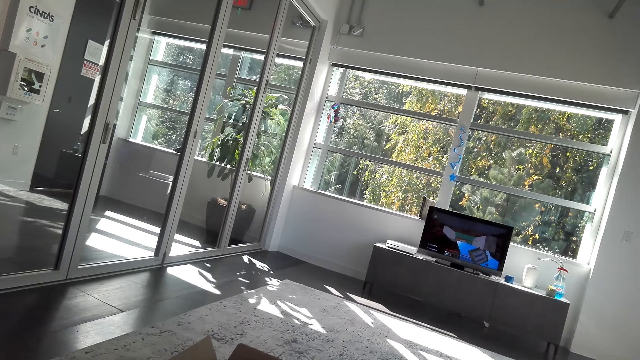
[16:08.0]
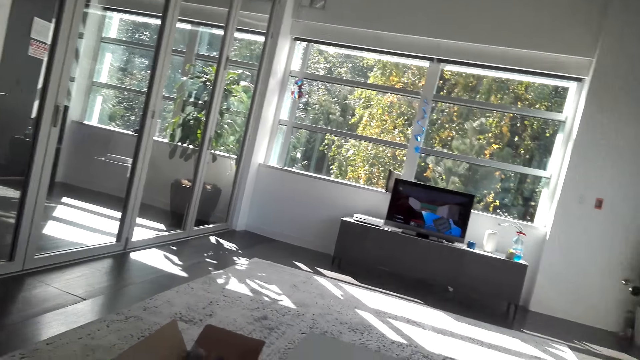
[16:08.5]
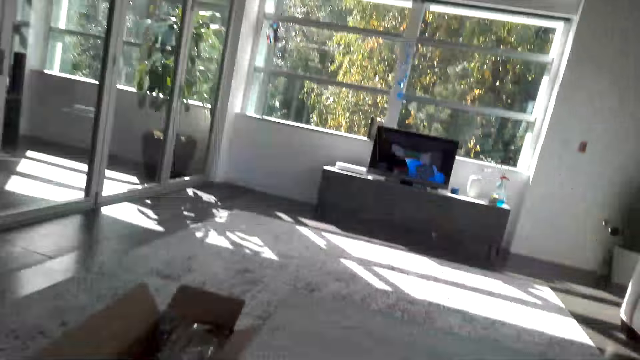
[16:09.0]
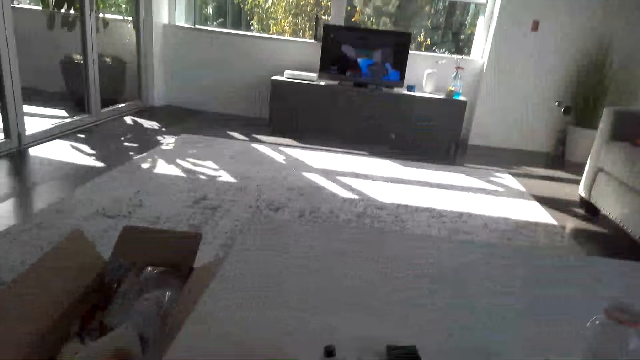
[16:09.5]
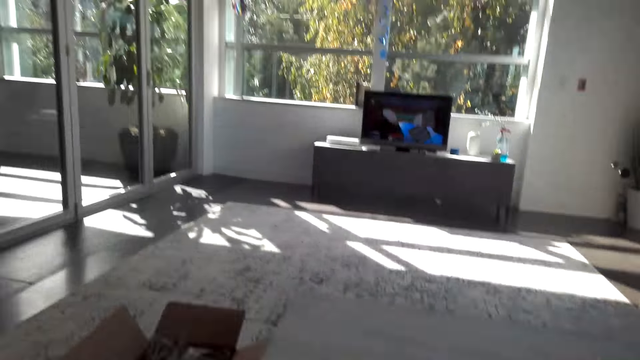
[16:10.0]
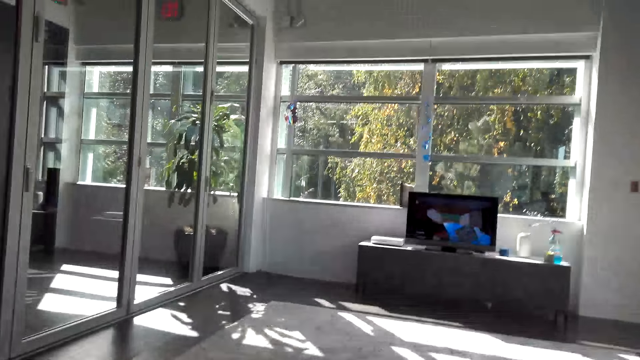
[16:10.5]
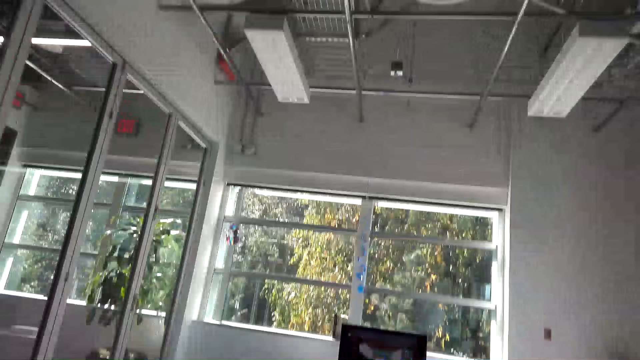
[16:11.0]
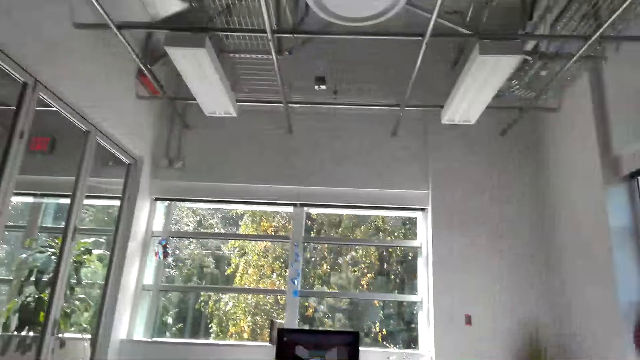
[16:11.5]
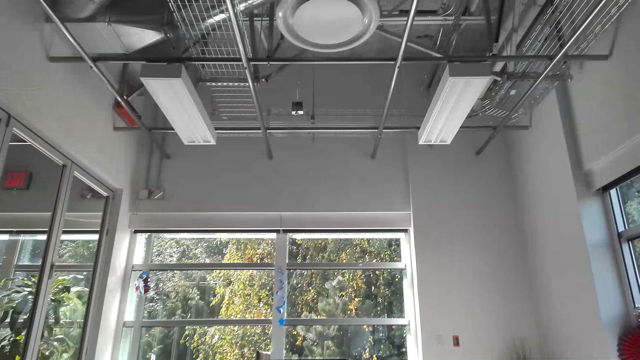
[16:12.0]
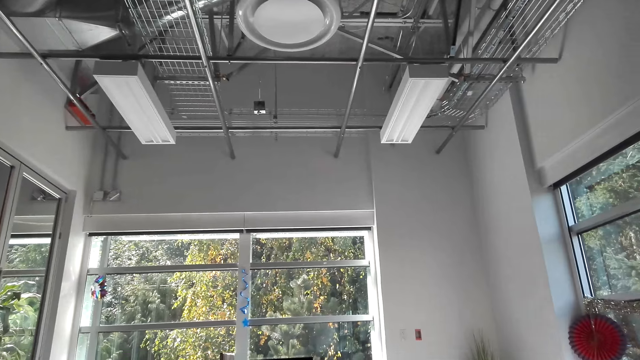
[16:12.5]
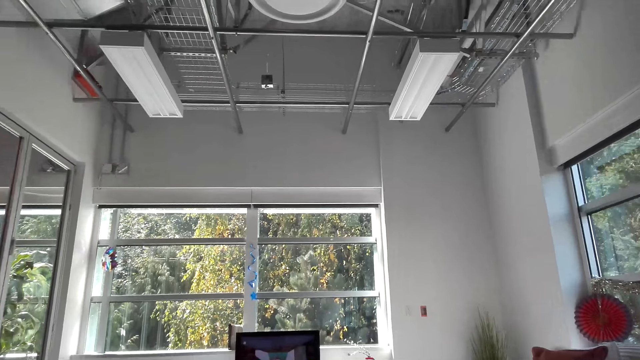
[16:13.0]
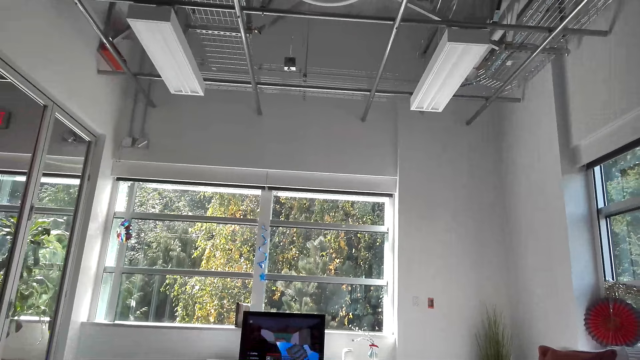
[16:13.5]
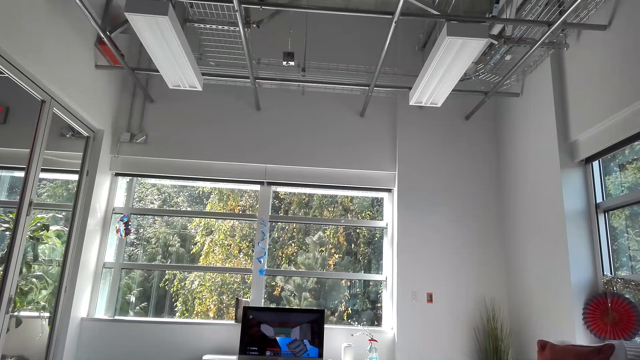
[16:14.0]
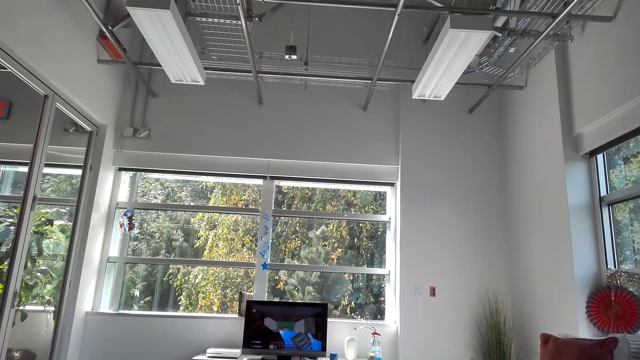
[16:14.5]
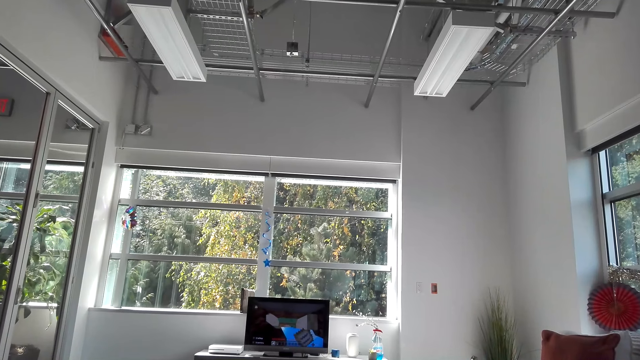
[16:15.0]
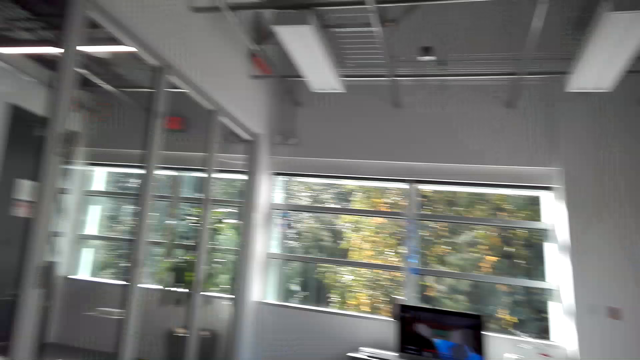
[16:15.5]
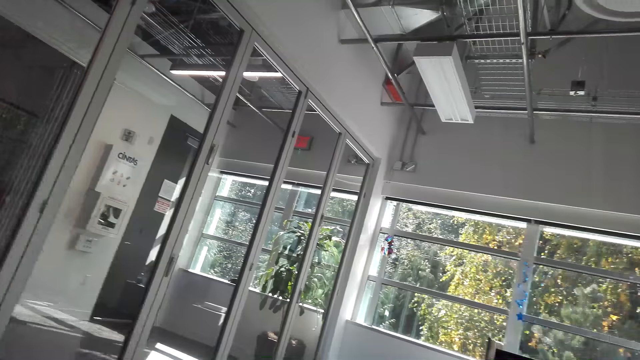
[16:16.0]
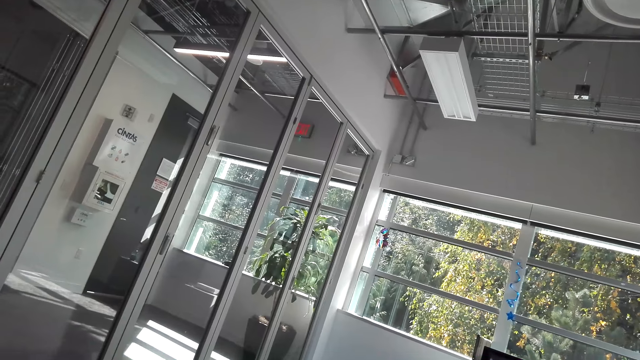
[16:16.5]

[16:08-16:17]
The camera wearer looks around the room.

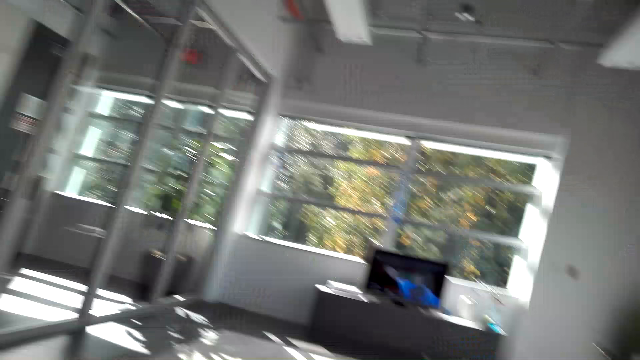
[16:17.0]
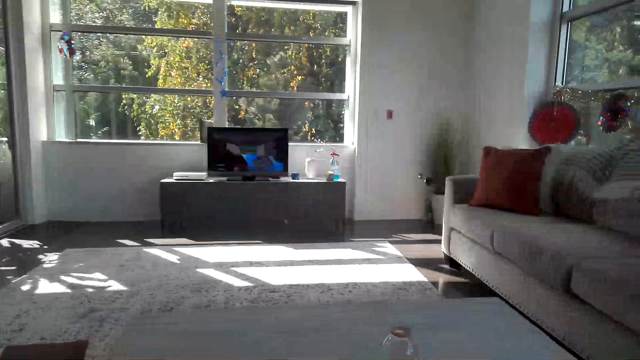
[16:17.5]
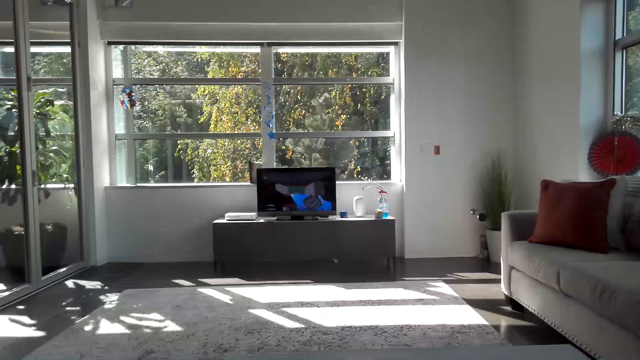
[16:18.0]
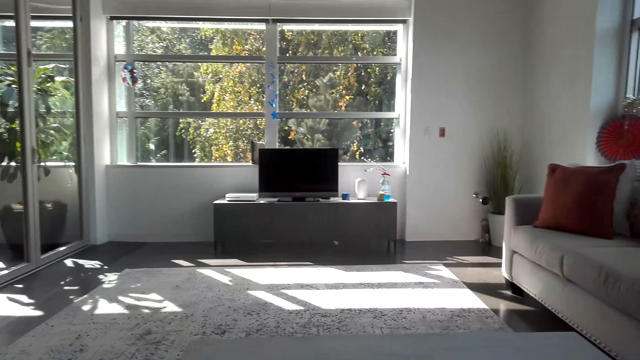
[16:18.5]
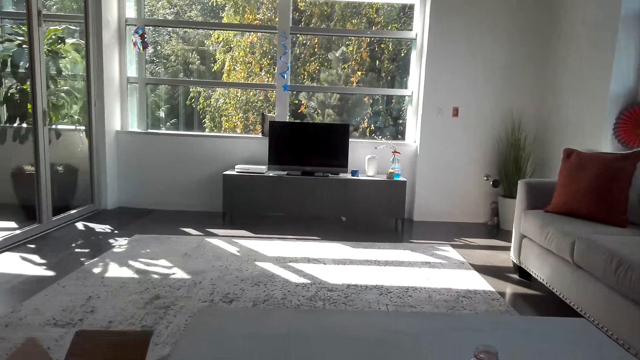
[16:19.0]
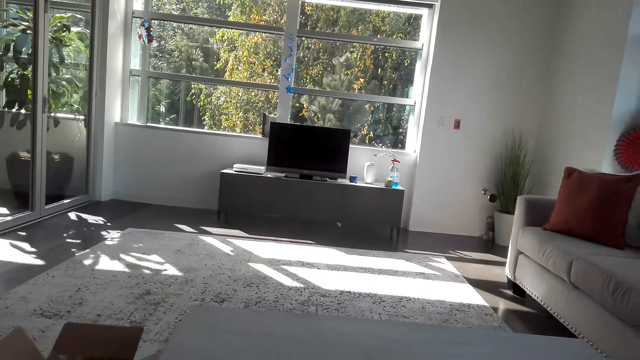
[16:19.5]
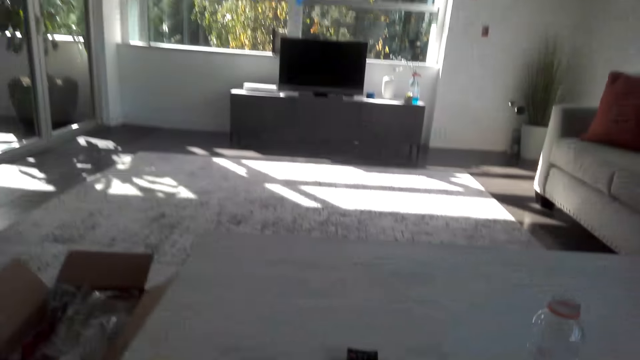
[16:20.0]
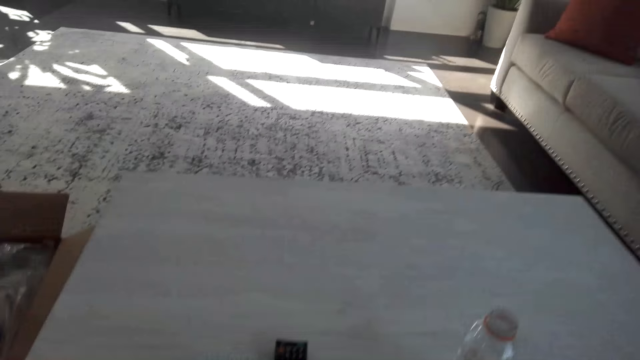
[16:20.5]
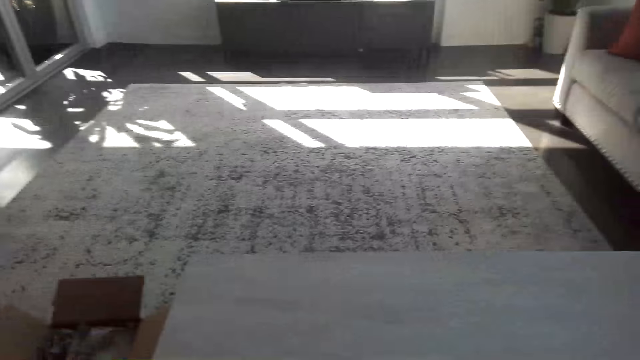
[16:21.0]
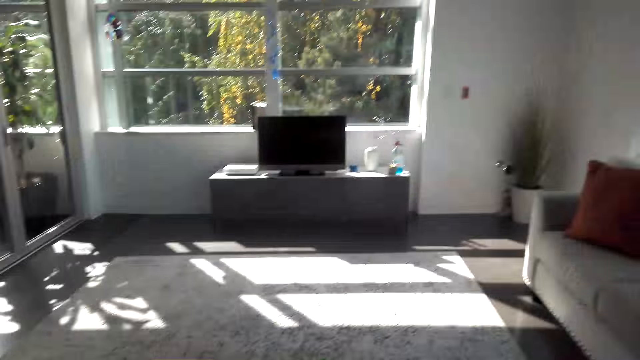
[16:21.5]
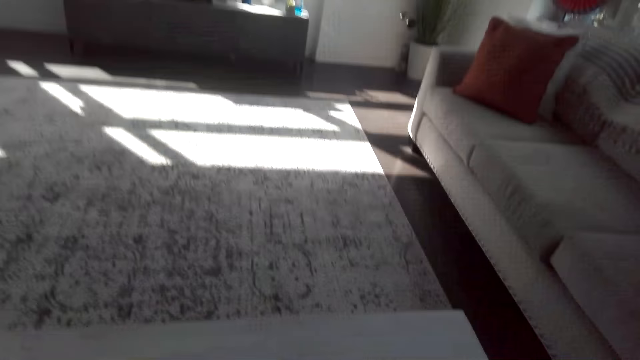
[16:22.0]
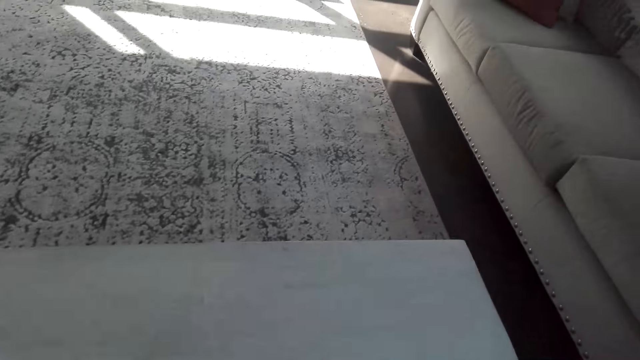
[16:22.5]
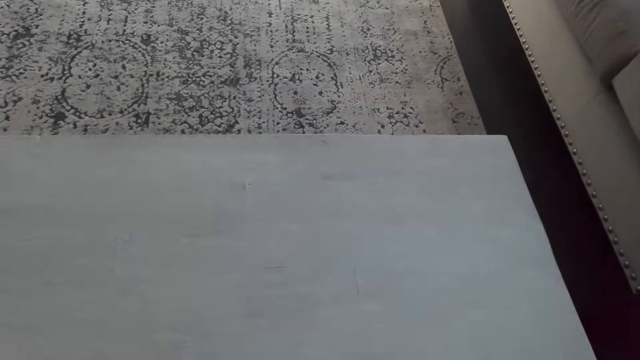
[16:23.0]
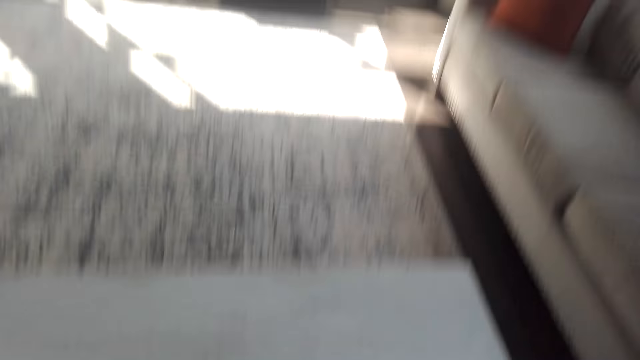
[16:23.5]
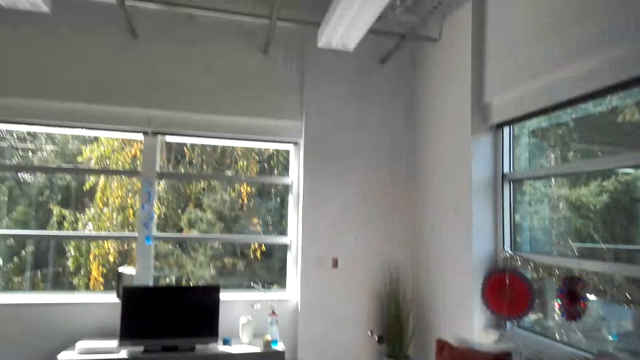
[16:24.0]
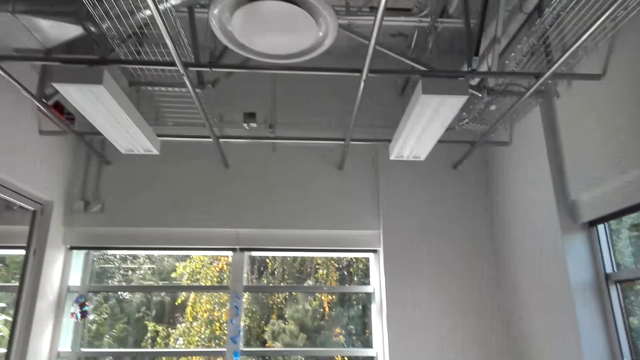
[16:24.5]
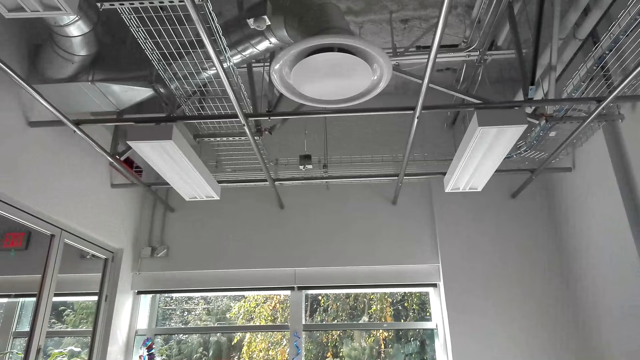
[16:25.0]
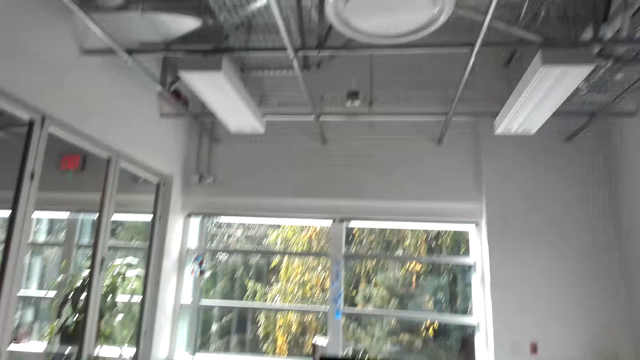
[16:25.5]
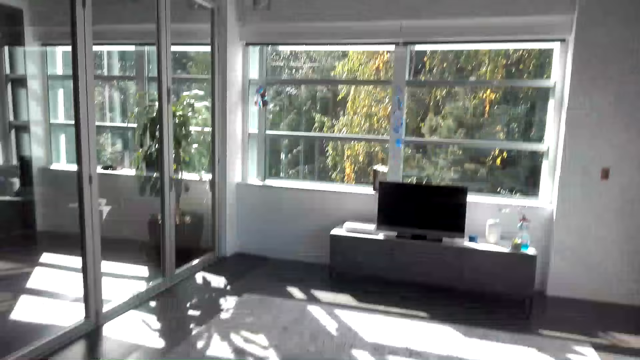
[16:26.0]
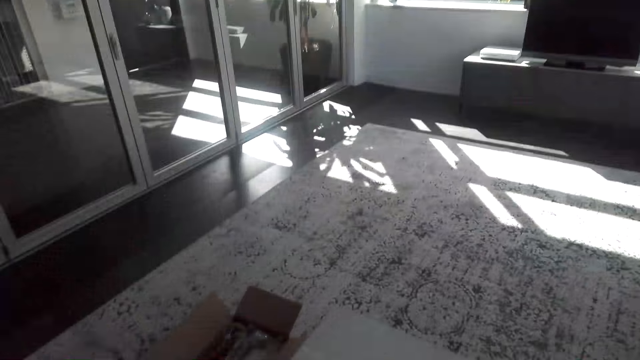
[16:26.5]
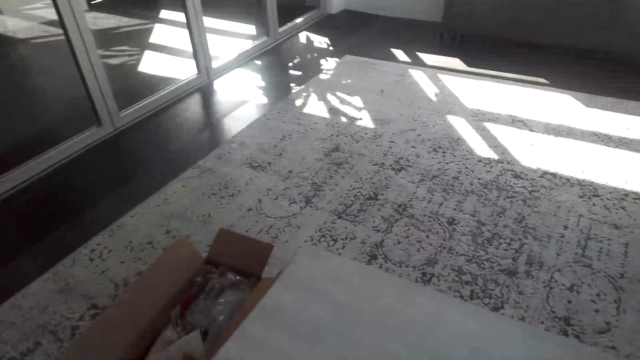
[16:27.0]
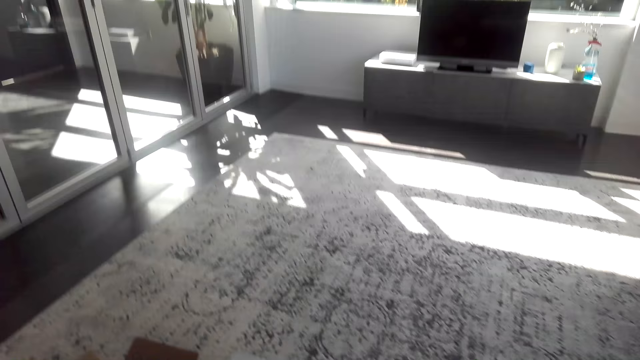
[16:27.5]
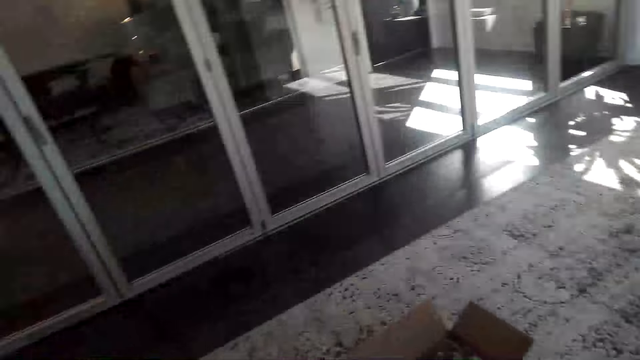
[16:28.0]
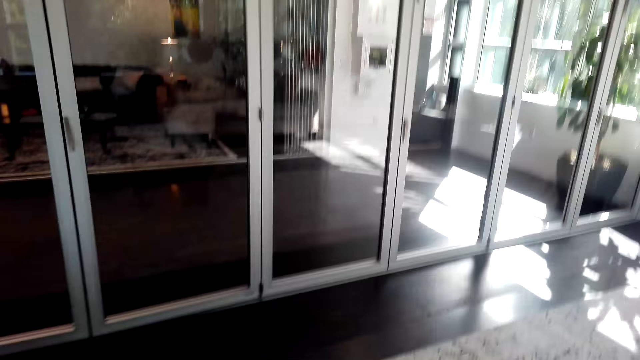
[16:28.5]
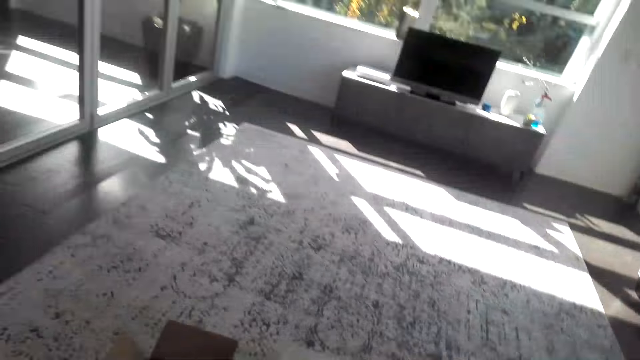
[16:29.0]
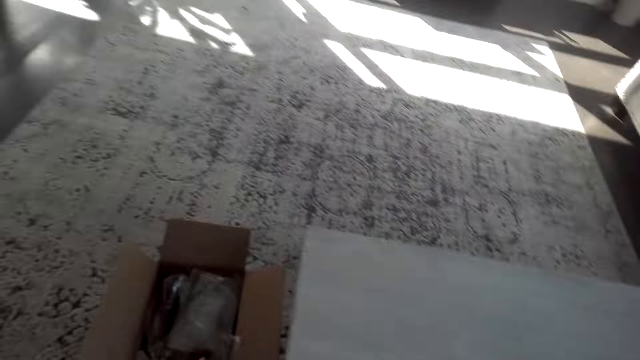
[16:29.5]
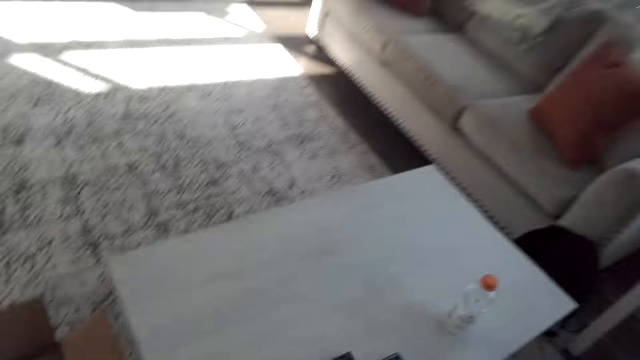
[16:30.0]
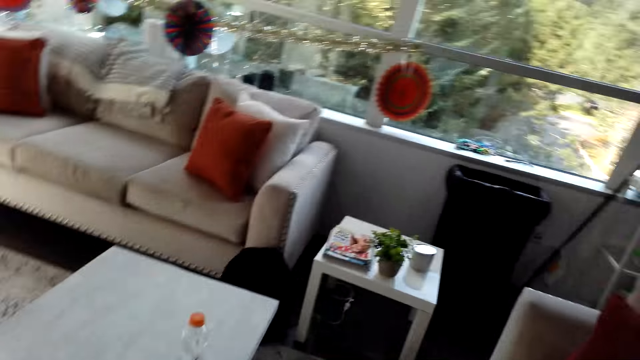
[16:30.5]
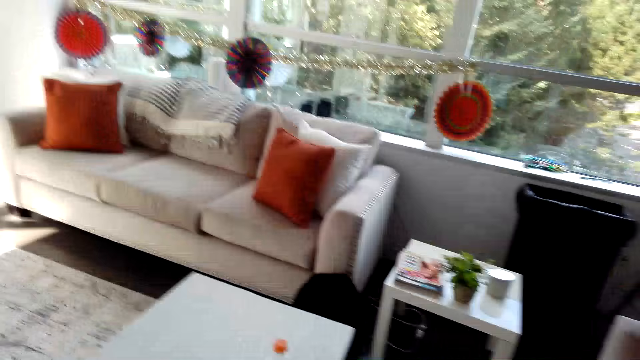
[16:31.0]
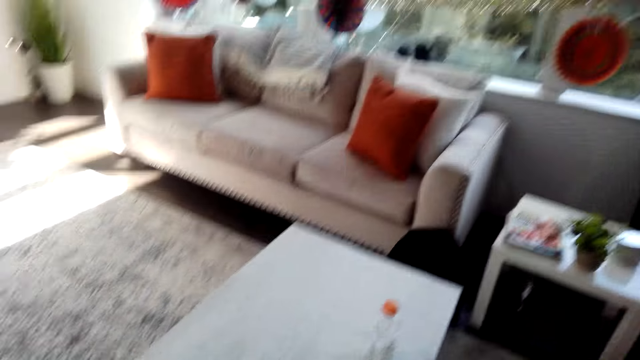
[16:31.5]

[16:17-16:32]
The camera wearer switches off the TV. They look around. They walk around the room.
